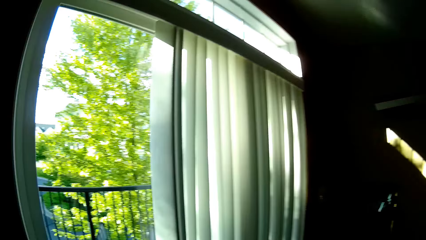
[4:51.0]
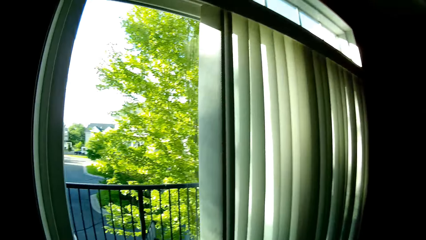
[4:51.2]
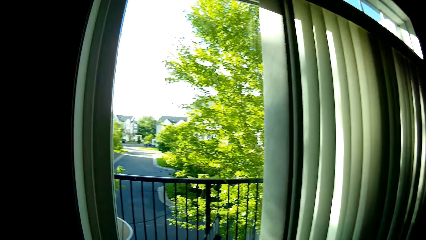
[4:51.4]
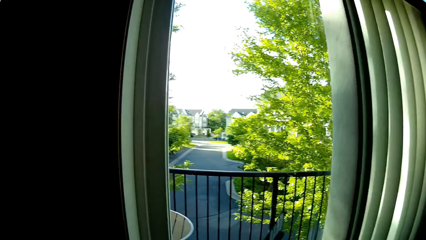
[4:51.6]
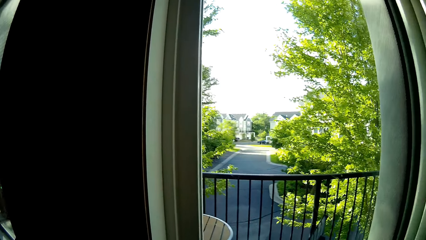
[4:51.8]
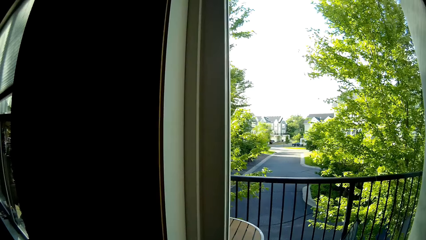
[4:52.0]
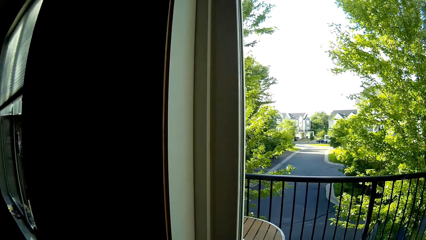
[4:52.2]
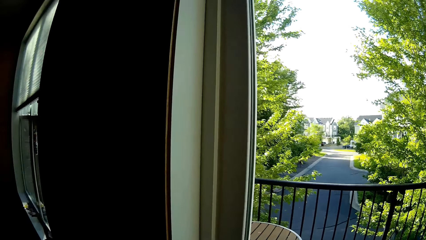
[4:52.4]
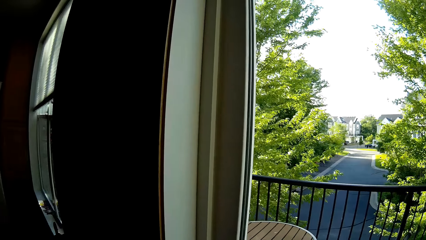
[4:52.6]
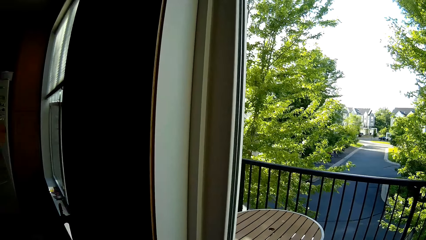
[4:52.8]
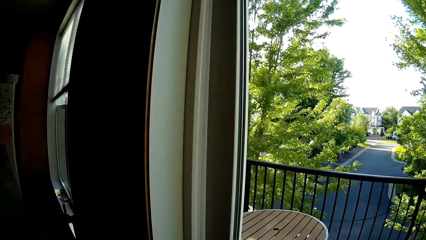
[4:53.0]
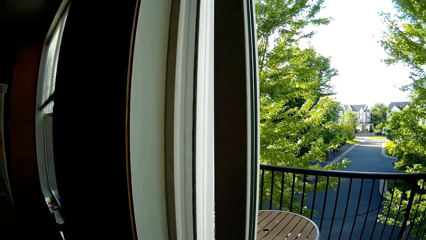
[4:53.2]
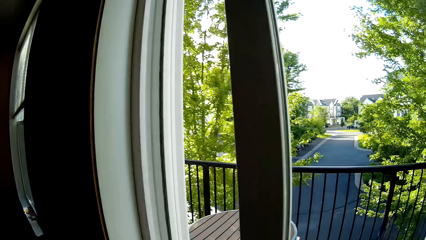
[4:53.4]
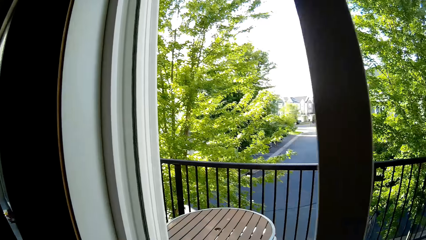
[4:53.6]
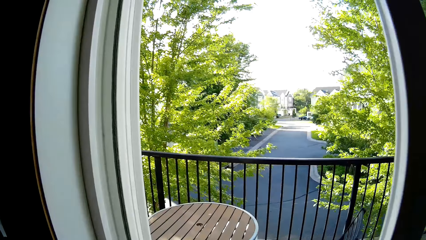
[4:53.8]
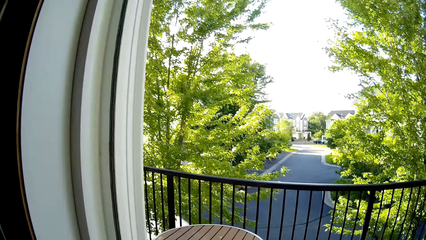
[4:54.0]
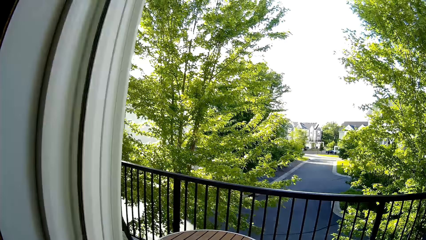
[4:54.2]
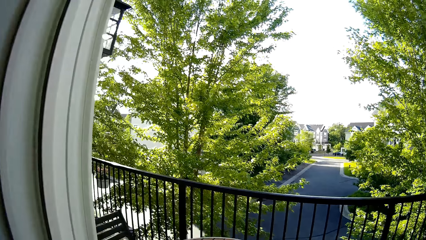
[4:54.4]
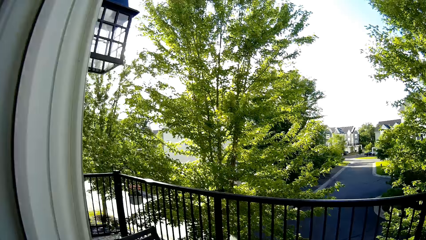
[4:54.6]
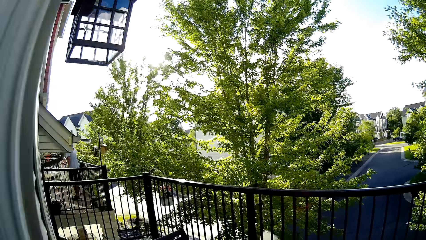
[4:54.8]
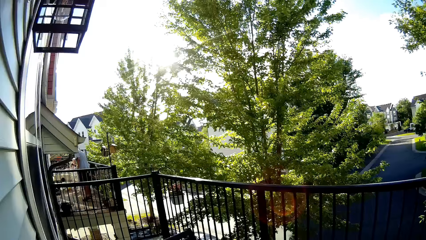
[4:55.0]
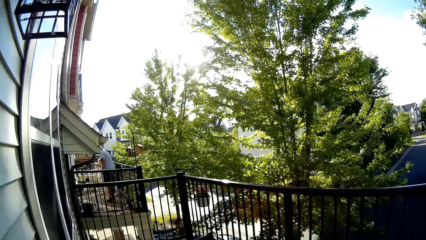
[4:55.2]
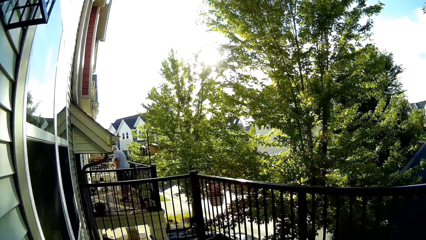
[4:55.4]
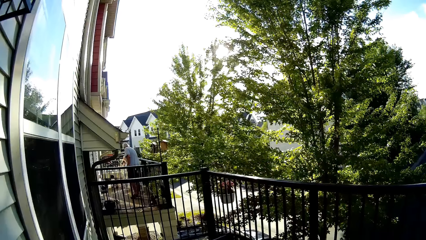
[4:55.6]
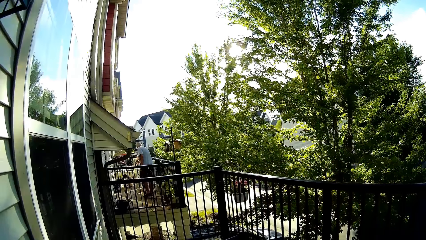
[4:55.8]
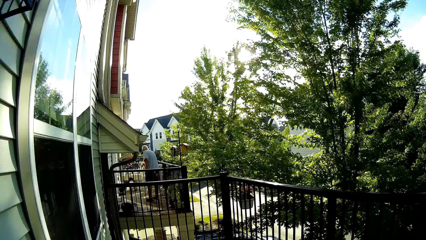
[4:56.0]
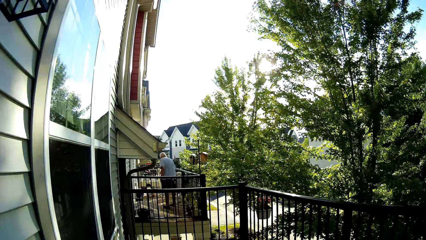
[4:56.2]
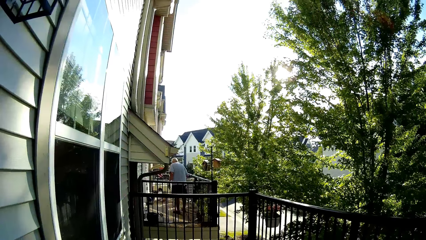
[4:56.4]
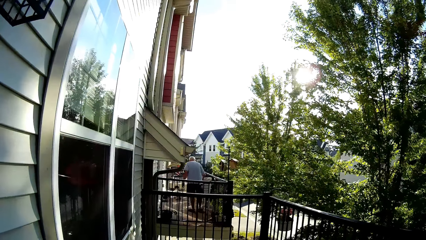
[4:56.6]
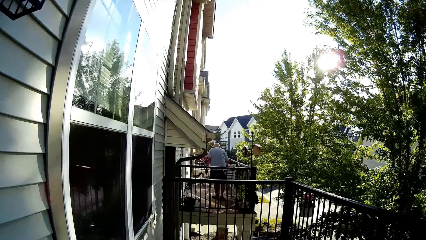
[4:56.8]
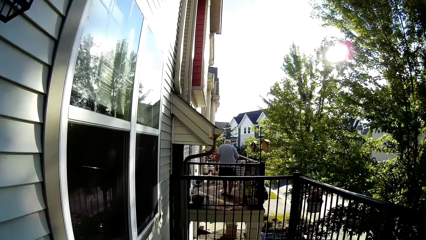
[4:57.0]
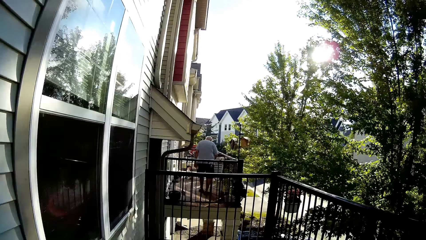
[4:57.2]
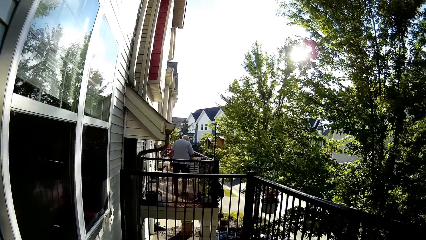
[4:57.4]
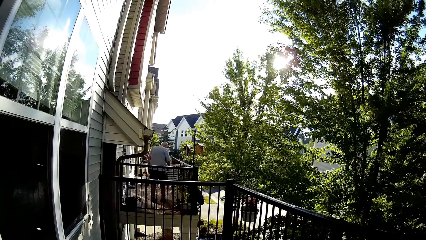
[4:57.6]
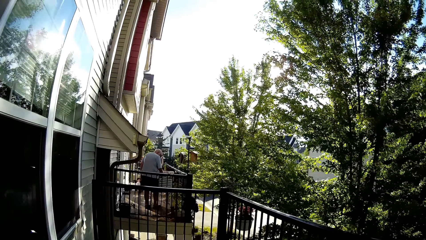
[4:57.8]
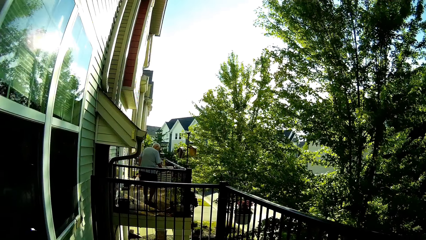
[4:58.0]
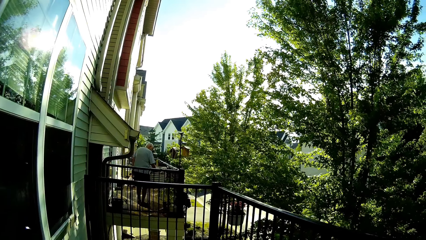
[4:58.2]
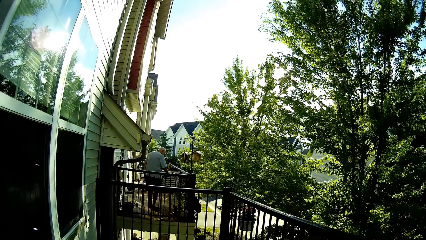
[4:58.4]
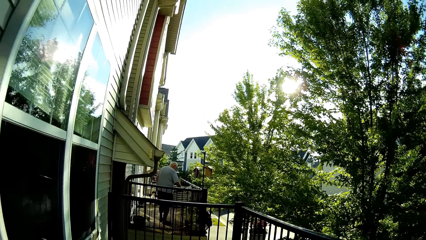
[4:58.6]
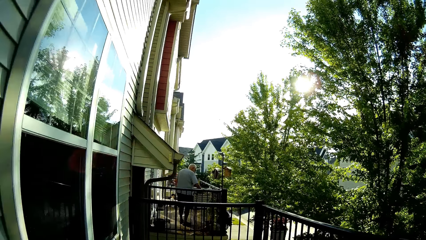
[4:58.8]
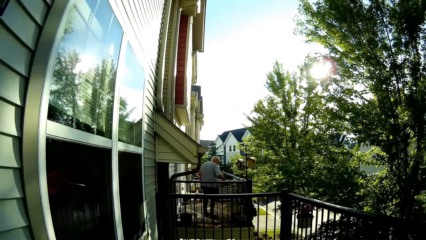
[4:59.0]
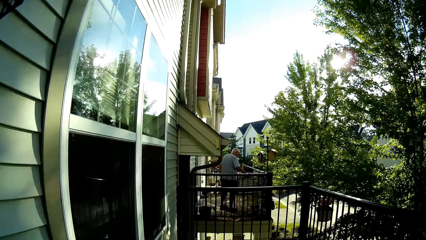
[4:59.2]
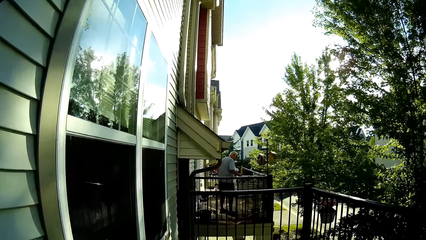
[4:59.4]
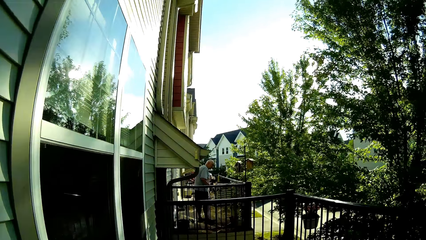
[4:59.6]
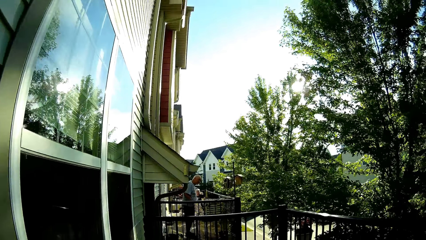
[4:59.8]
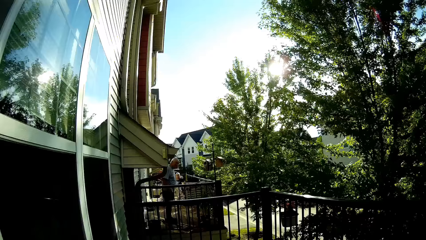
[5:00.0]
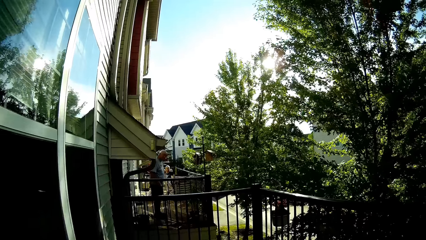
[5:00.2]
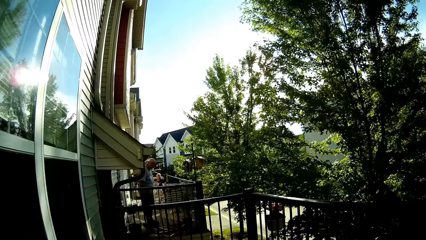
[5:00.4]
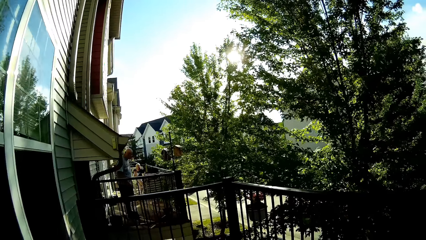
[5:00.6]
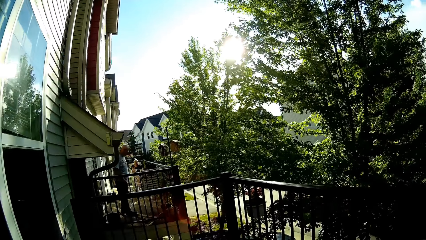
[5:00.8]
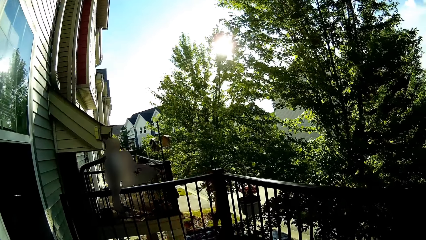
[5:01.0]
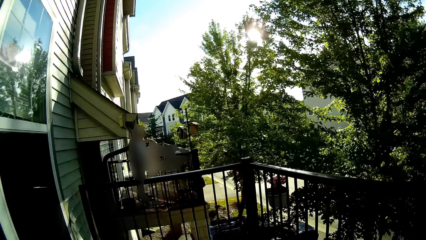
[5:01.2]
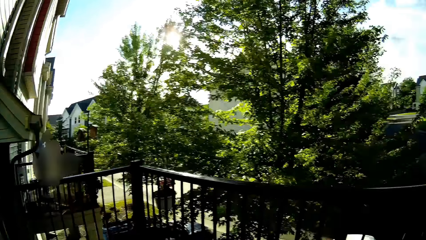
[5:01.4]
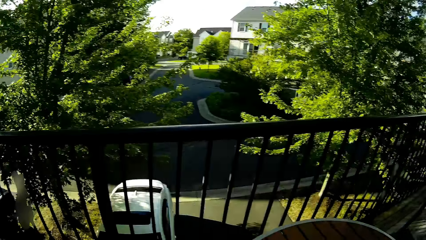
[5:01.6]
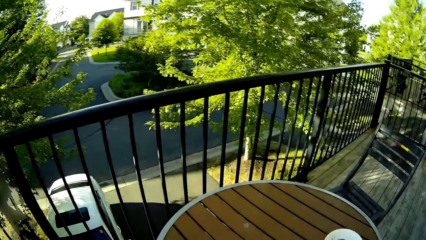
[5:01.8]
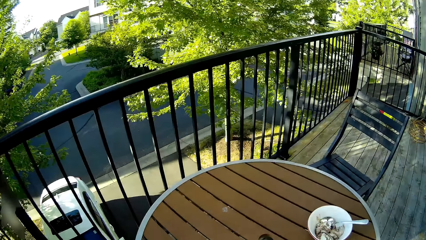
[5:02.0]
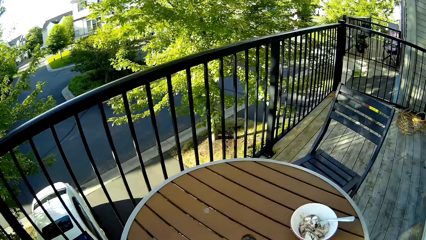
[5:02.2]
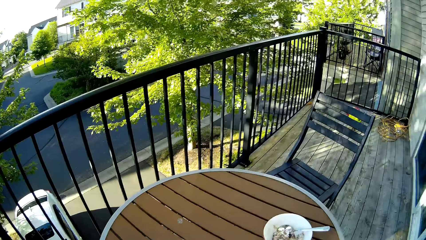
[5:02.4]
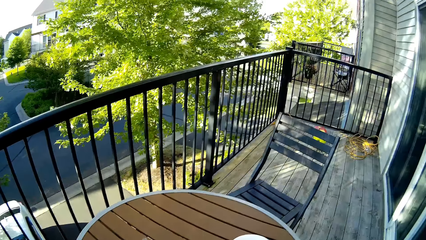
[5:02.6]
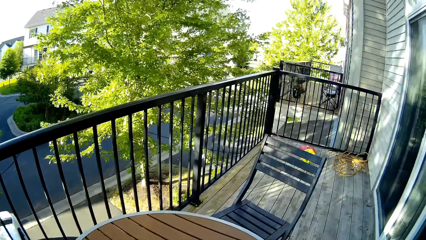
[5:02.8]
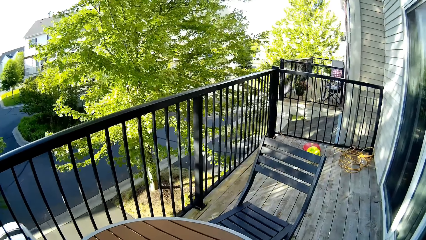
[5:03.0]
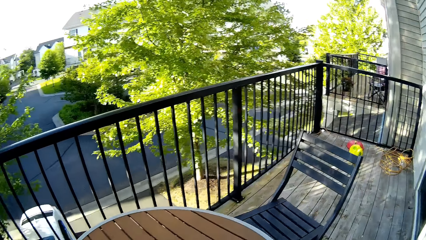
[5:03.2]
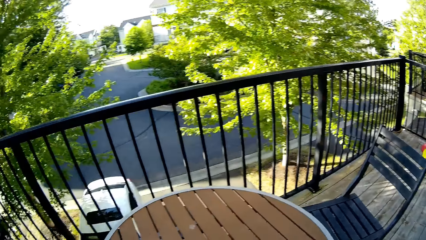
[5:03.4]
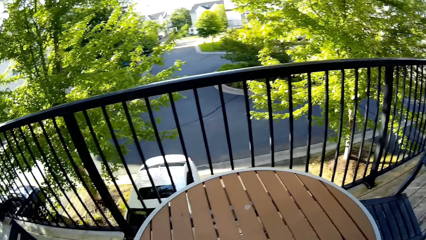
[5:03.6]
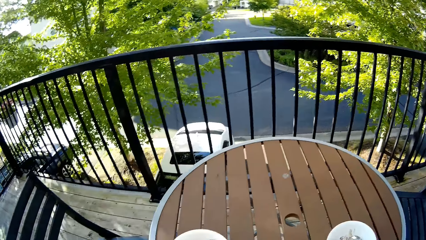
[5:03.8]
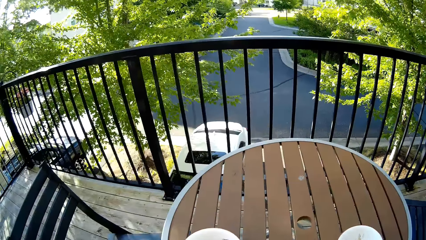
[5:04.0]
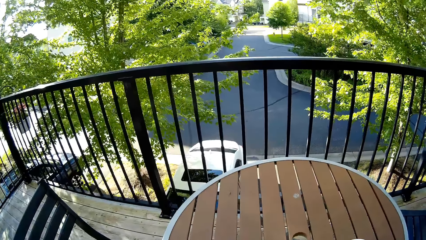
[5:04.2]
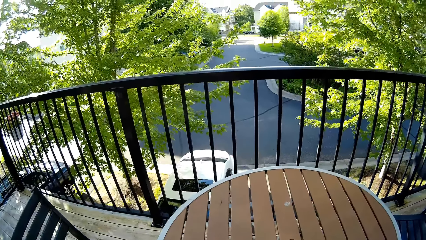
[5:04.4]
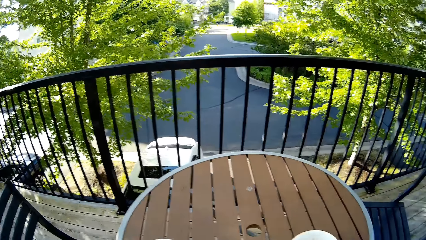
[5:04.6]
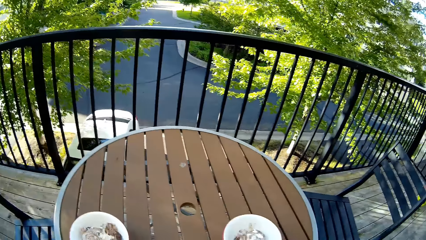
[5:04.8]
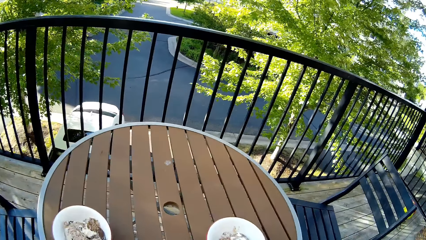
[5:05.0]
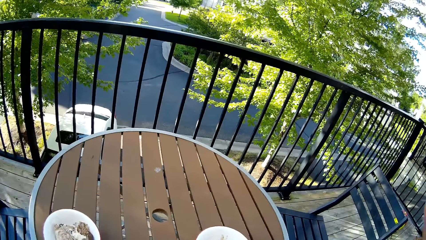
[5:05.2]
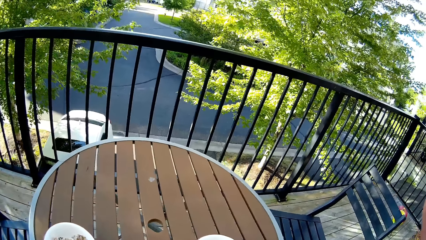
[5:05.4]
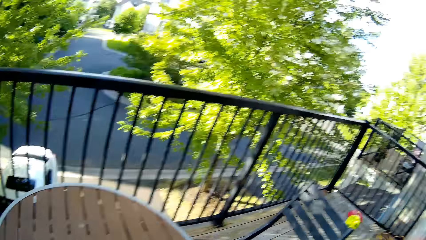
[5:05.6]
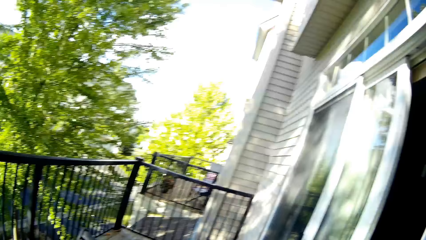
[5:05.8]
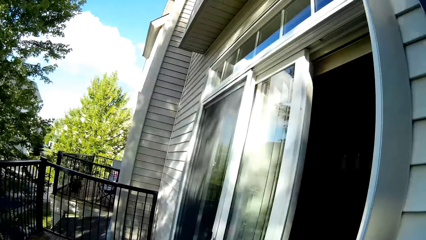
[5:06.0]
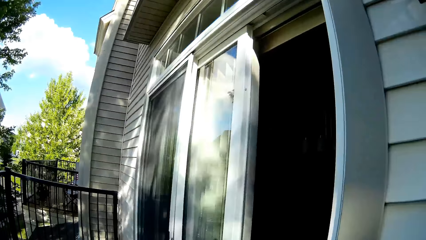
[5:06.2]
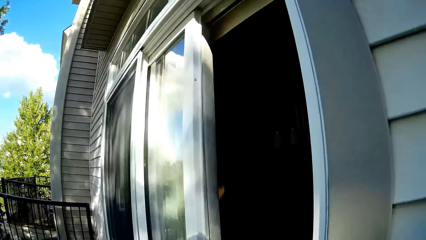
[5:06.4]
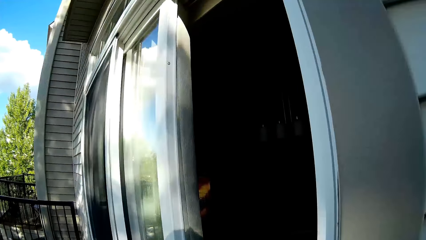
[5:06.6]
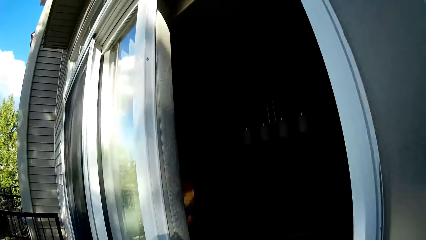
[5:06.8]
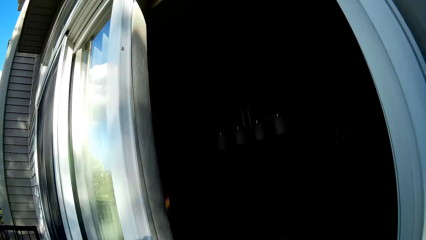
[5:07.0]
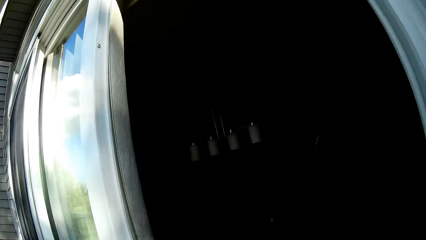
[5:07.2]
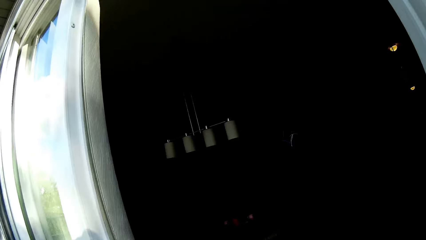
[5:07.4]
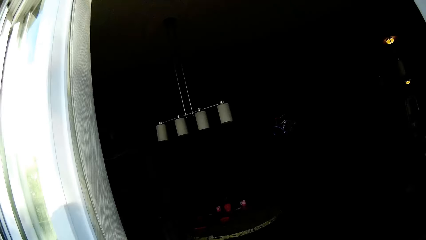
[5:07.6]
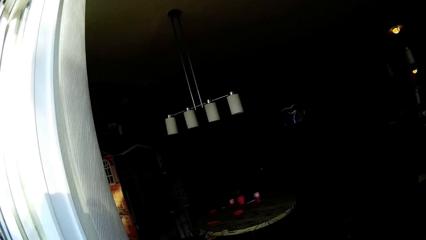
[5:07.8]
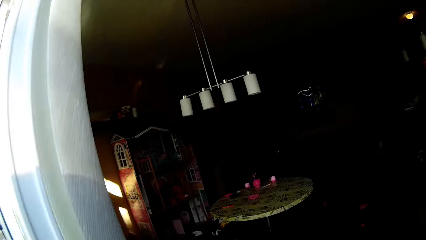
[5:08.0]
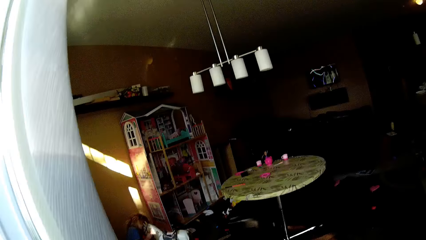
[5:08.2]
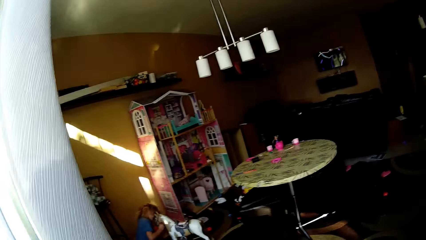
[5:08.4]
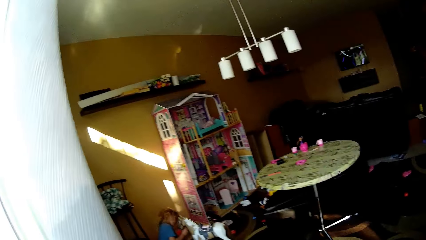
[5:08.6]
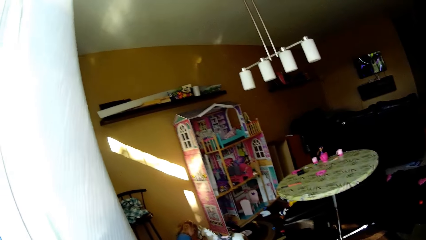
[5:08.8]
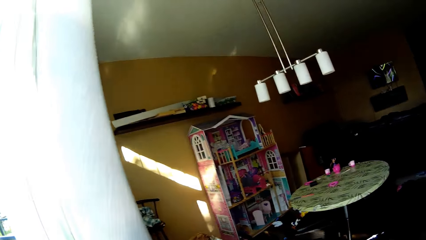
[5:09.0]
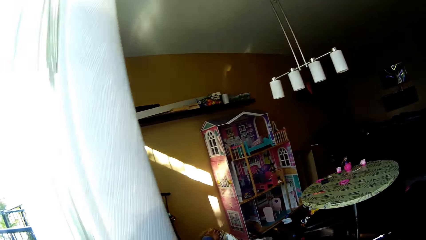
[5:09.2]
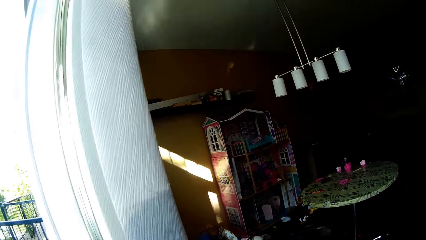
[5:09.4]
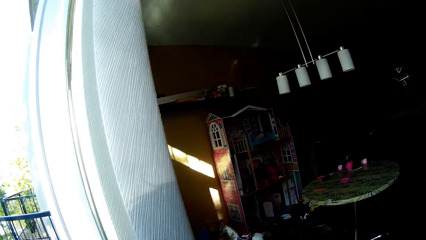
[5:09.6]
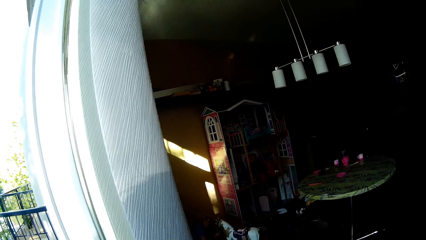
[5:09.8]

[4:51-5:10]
The camera wearer opens a sliding door with her right hand. She walks around. She moves to a balcony. She interacts with a woman. She interacts with a girl. The girl plays with the toy horse with her hands.
